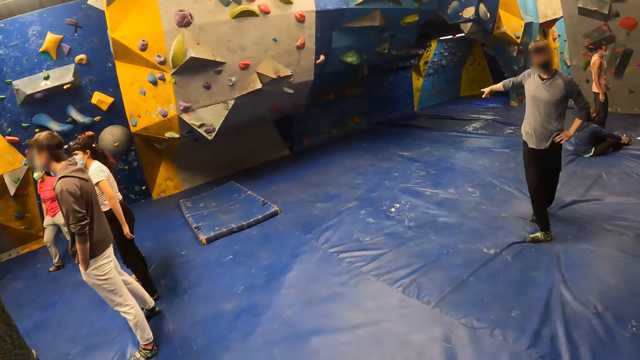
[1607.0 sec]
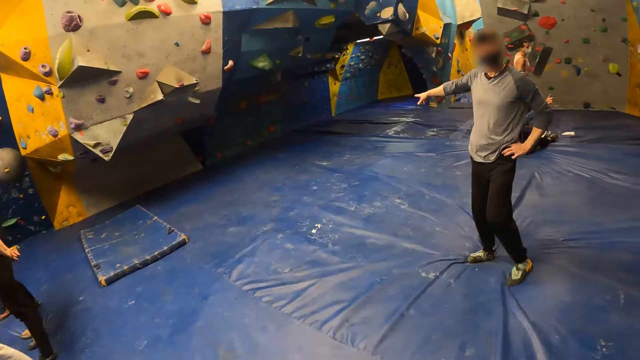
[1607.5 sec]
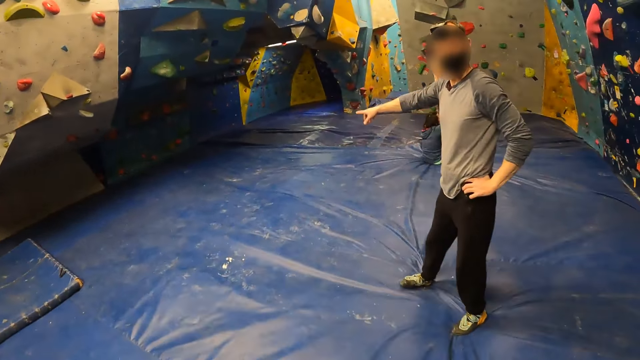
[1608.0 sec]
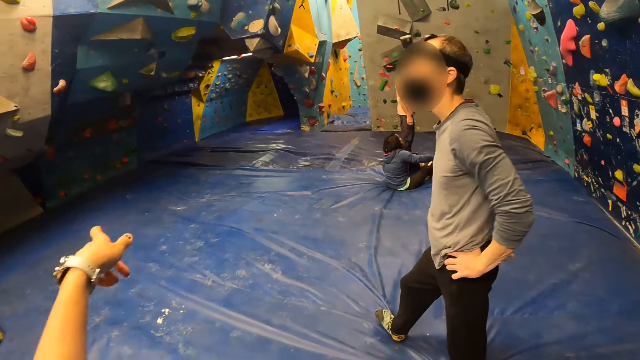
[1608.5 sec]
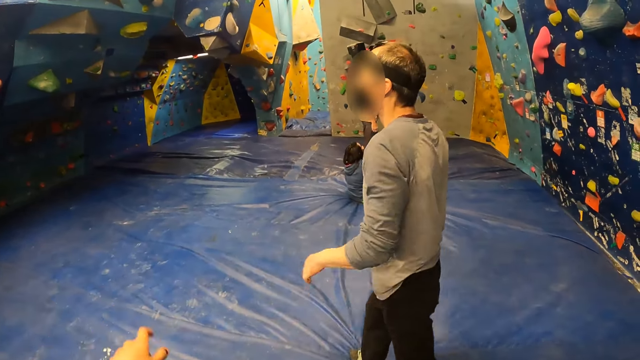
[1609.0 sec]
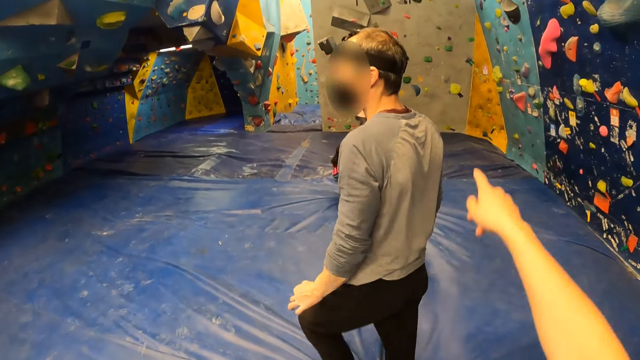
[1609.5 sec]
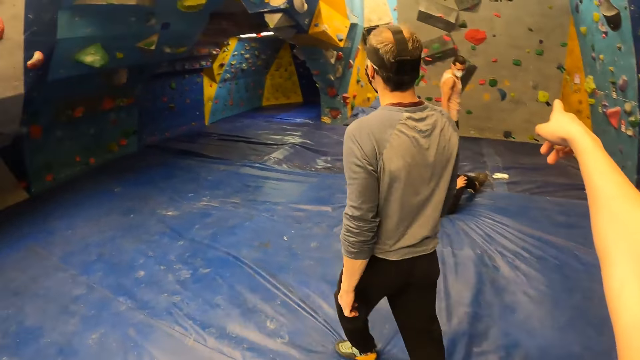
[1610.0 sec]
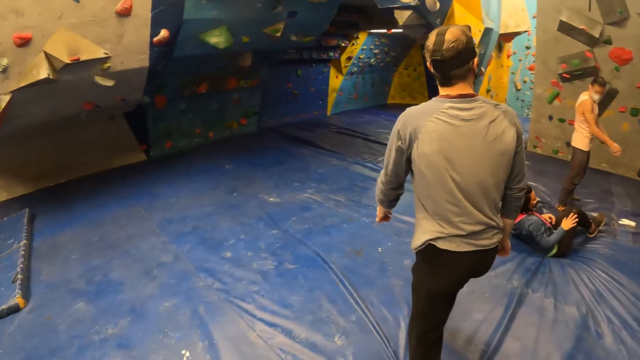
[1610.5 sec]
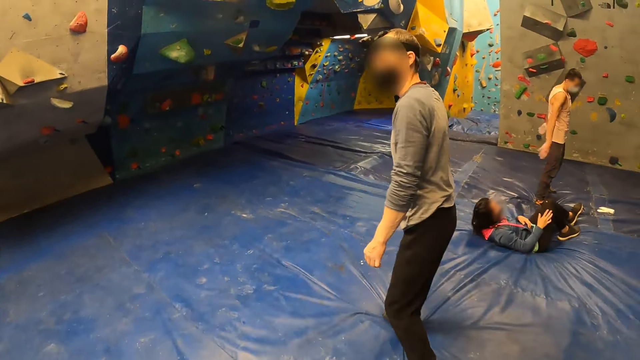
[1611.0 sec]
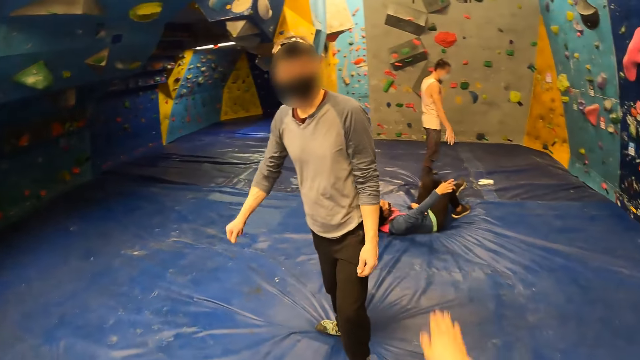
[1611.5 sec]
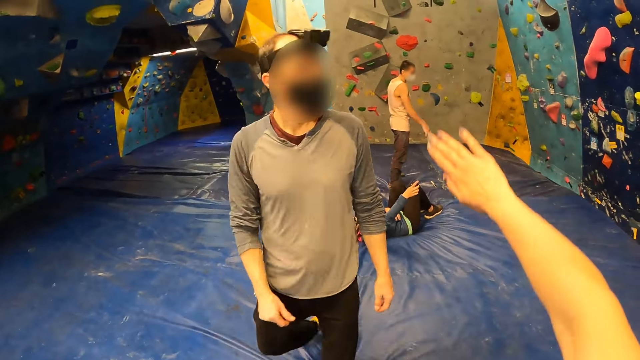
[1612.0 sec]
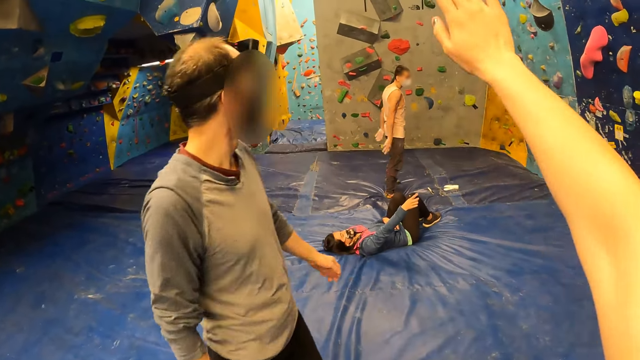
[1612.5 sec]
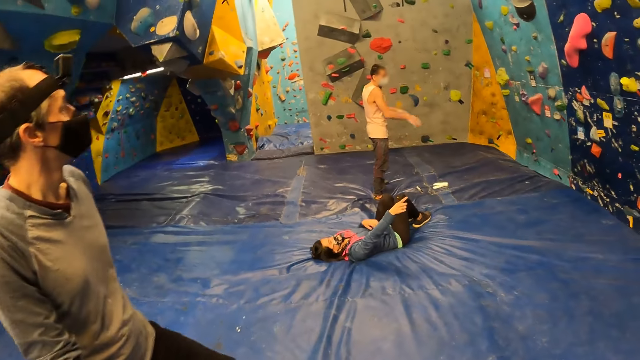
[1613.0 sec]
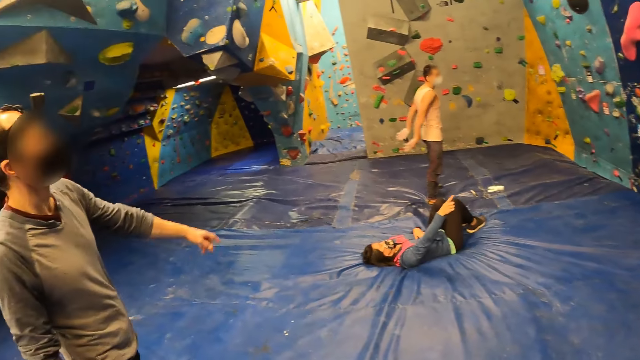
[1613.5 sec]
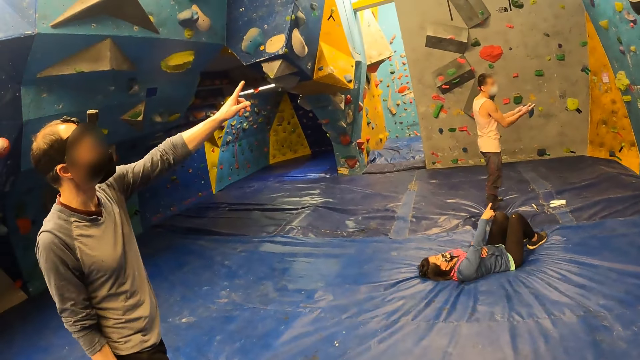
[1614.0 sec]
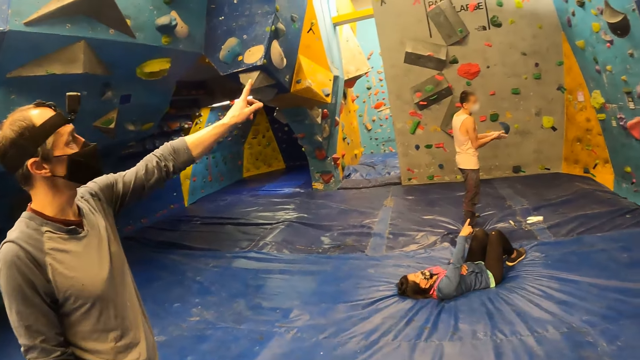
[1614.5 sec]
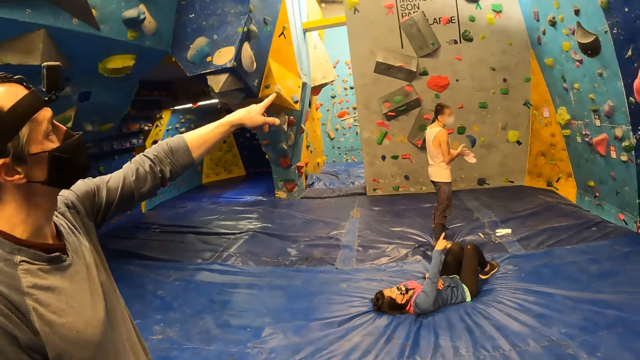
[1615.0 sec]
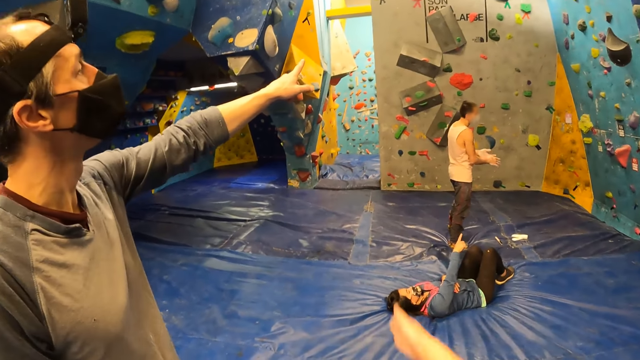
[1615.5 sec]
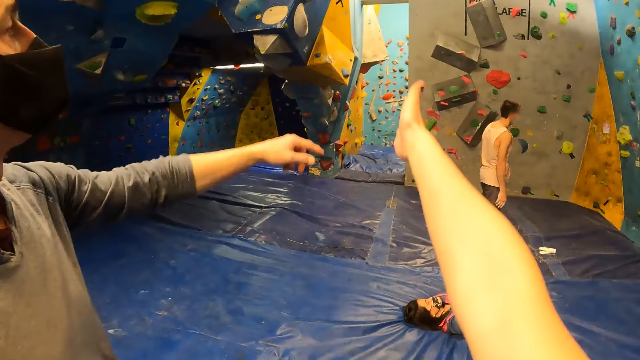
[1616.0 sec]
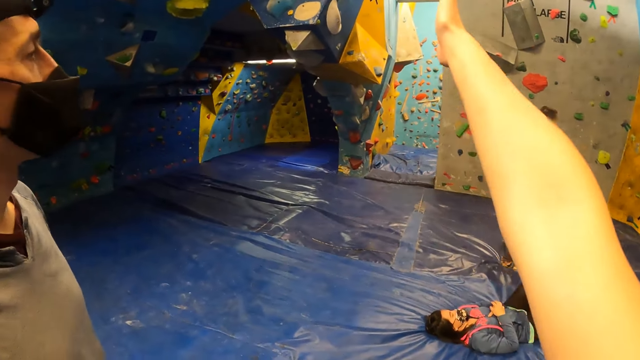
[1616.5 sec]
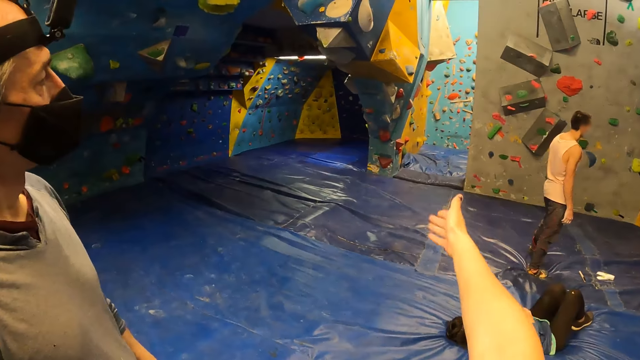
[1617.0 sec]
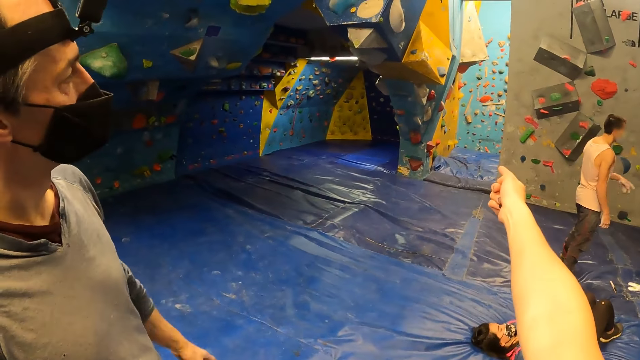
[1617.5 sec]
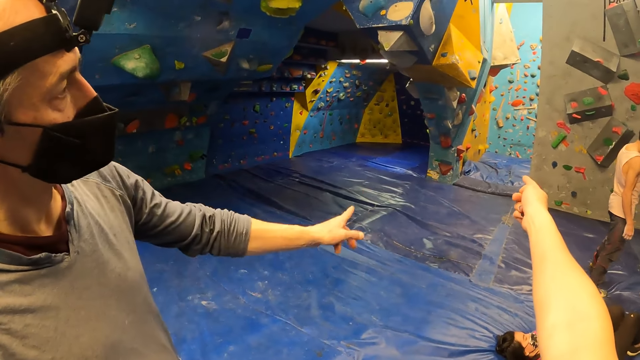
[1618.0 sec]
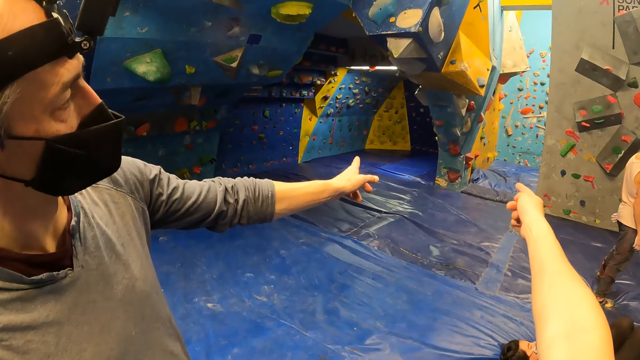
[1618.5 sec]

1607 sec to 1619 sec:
The camera wearer talks with a man. They raise their hand up and down. They point at a wall with their right hand. They make some gestures with their right hand. The man points with his left hand.

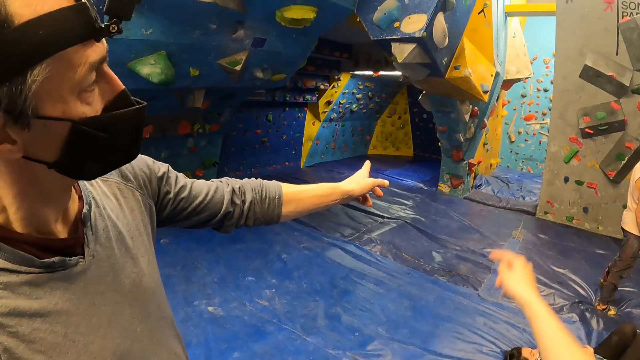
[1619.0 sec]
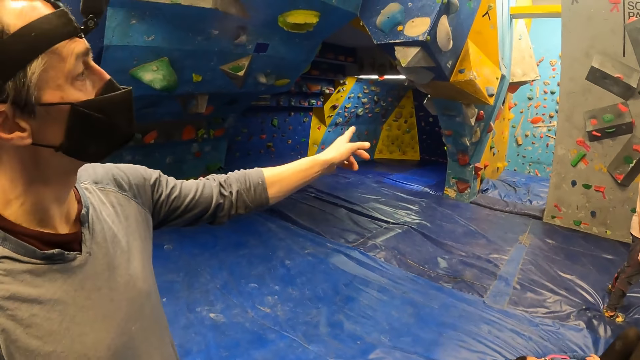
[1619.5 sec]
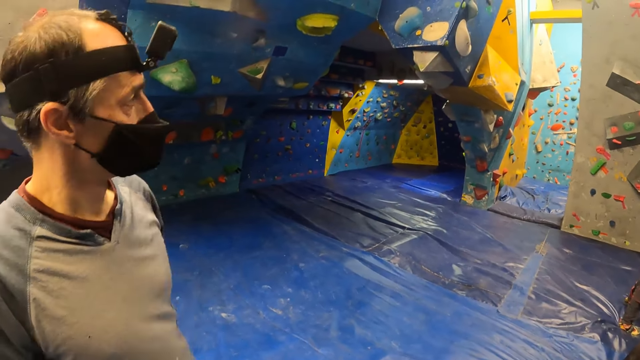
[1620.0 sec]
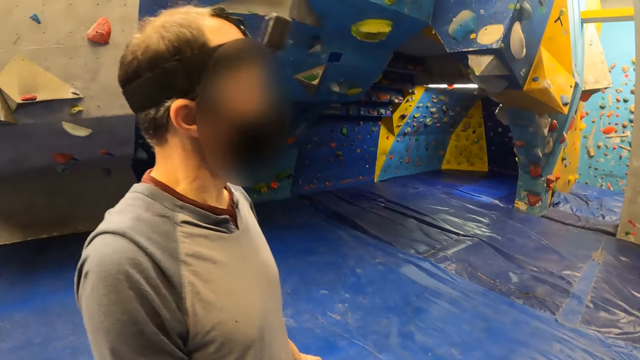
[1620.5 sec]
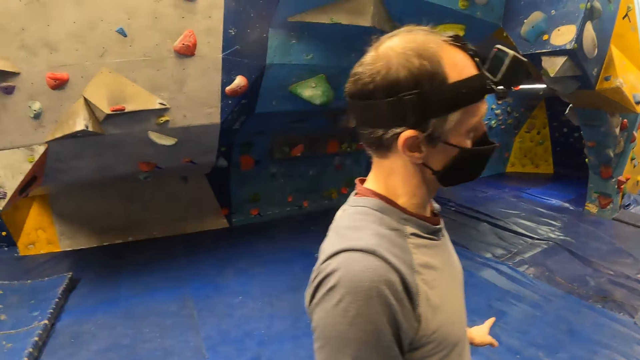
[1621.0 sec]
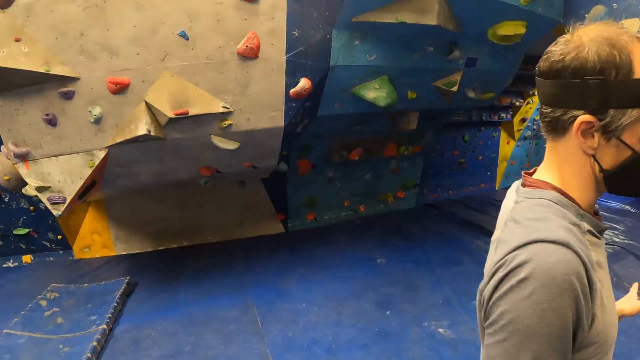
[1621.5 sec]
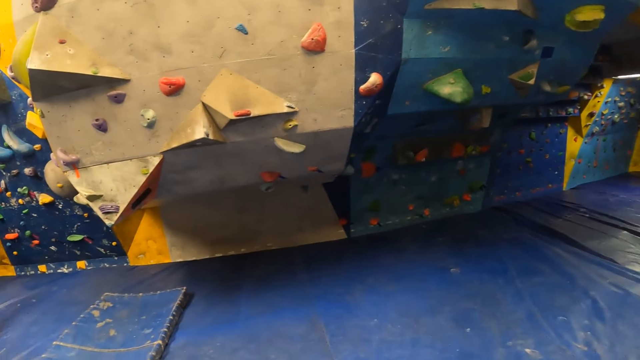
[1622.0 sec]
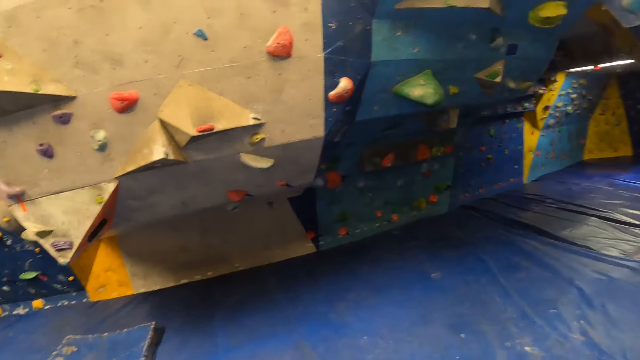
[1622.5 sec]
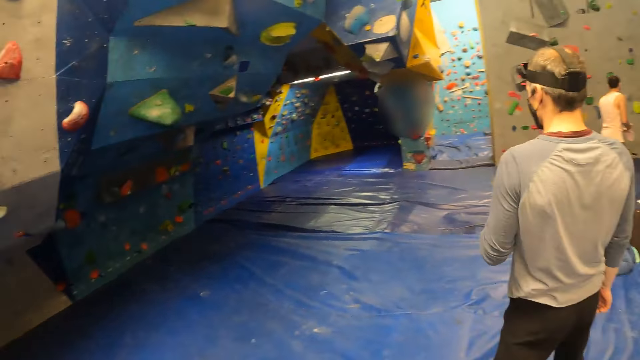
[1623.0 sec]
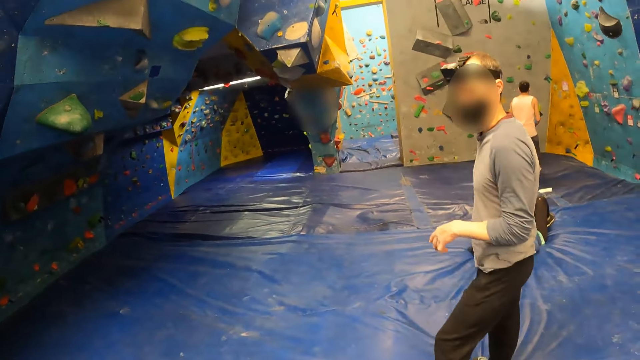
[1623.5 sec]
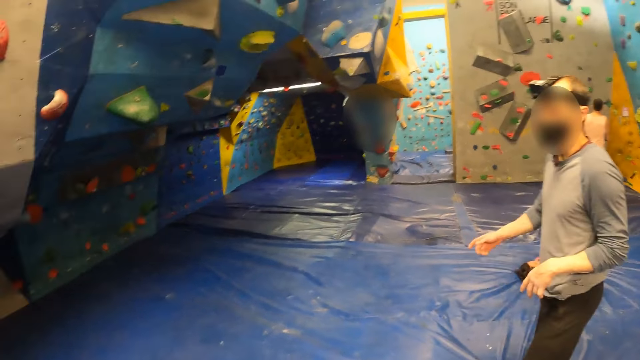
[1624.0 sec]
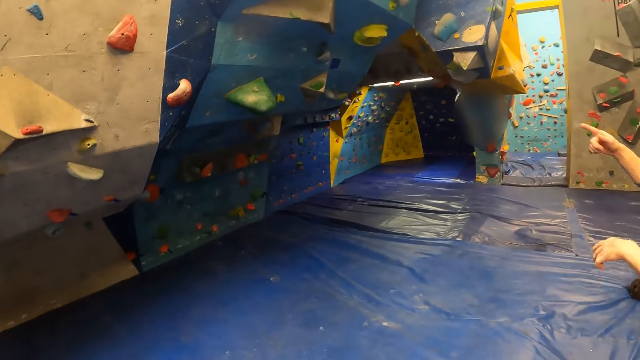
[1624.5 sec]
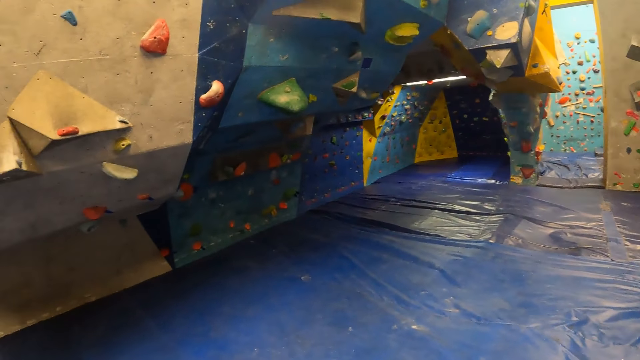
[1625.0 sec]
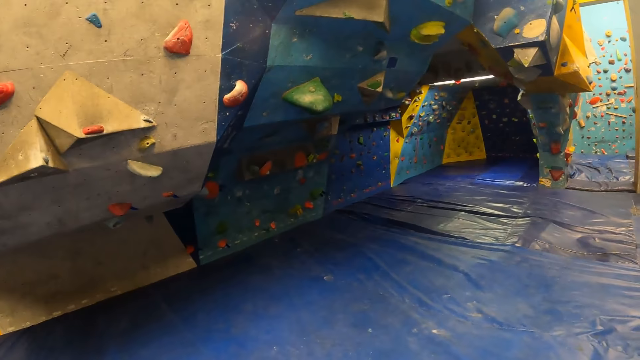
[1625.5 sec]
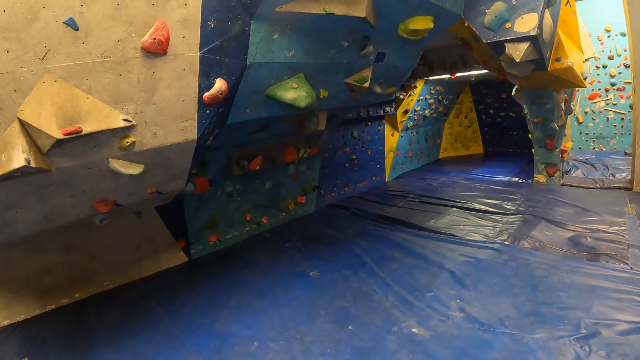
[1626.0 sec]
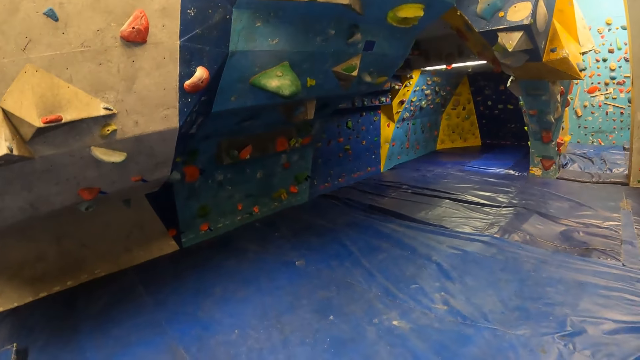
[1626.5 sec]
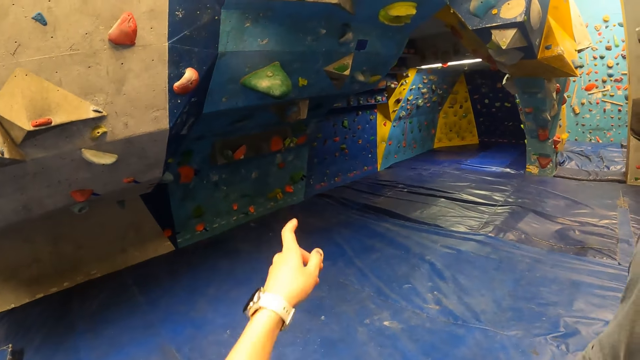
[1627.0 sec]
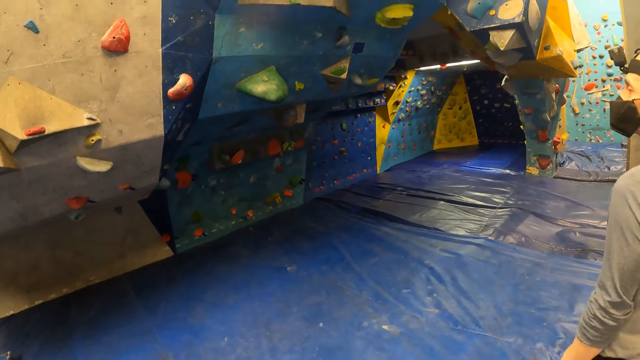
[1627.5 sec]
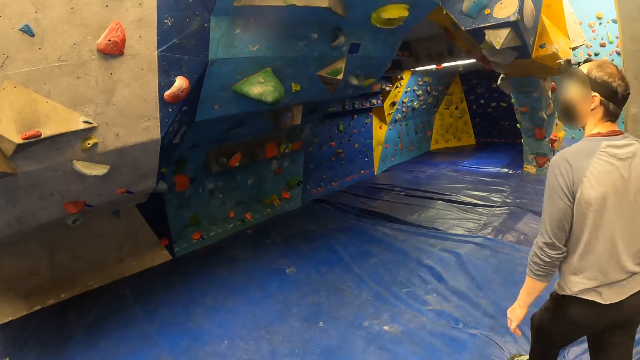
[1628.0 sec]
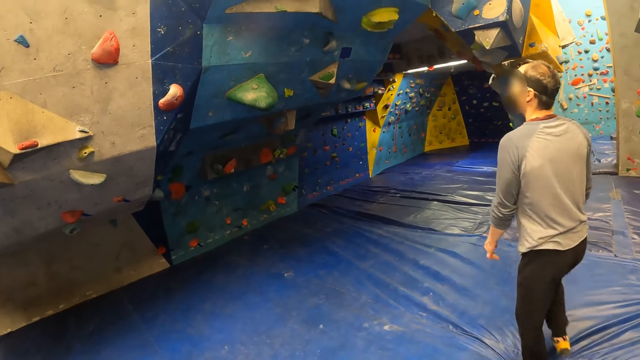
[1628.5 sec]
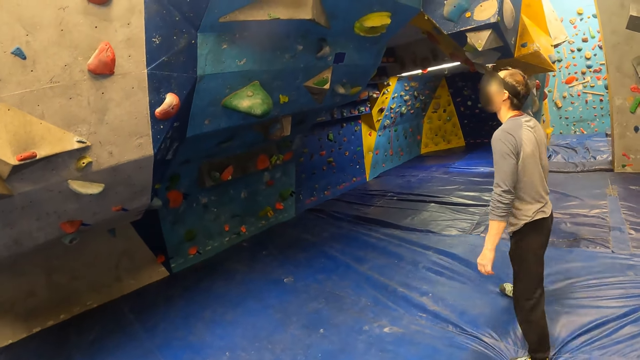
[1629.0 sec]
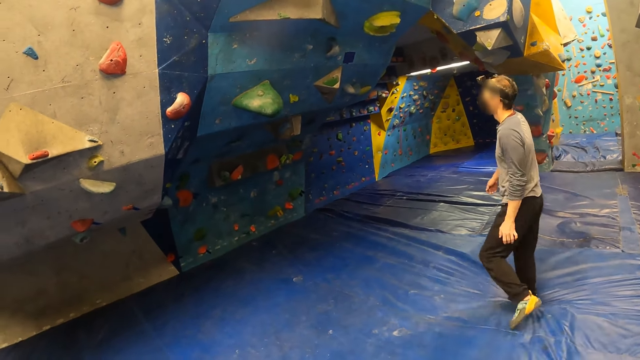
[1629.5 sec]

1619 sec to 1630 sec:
The camera wearer points at something.
